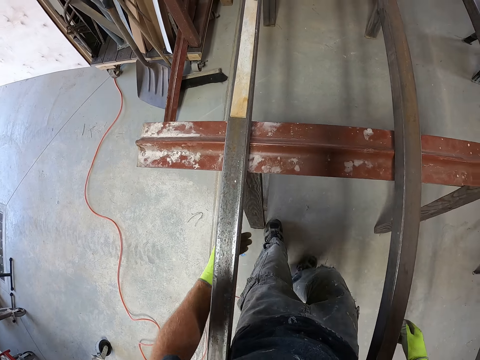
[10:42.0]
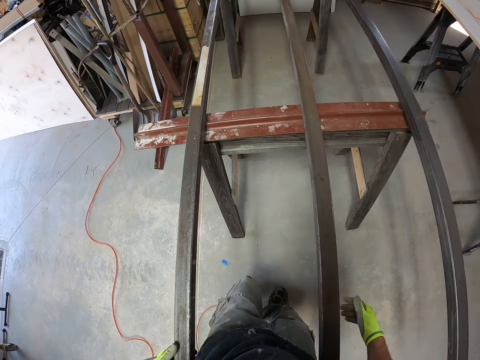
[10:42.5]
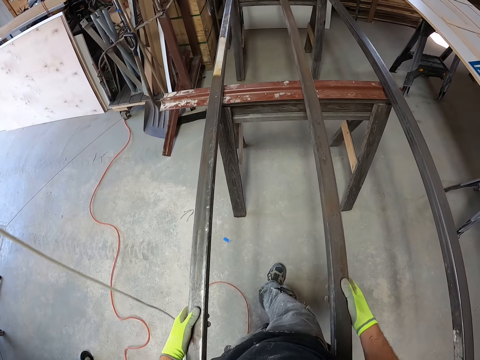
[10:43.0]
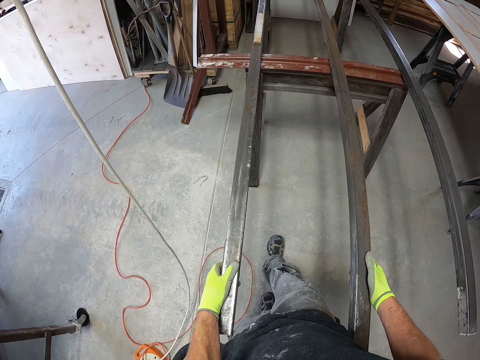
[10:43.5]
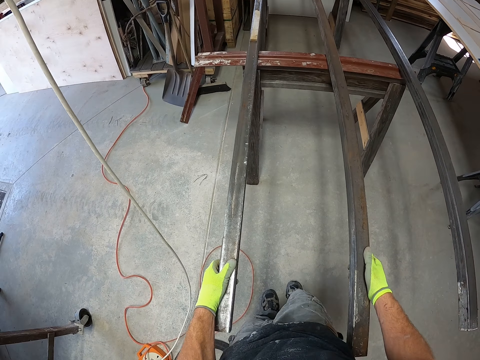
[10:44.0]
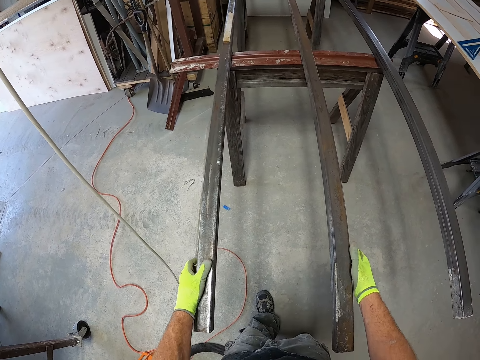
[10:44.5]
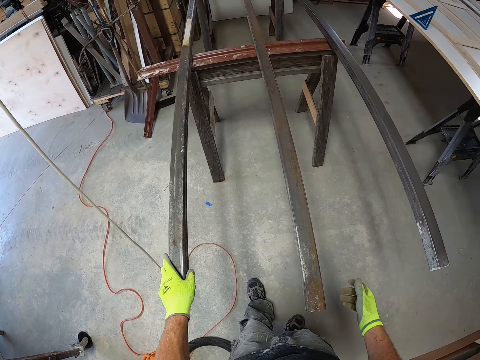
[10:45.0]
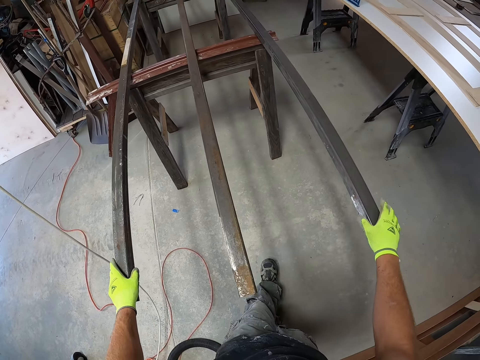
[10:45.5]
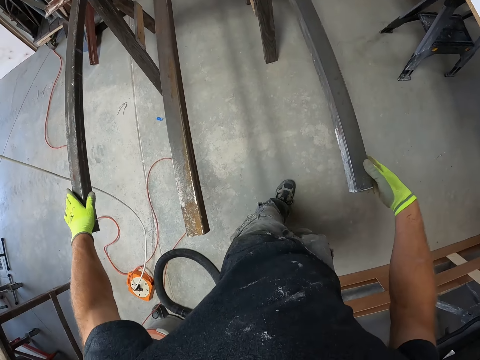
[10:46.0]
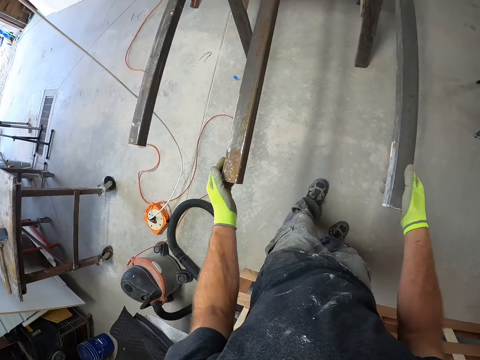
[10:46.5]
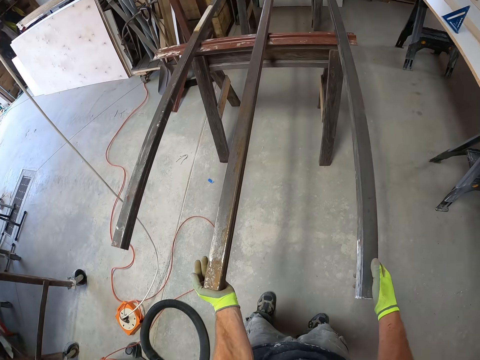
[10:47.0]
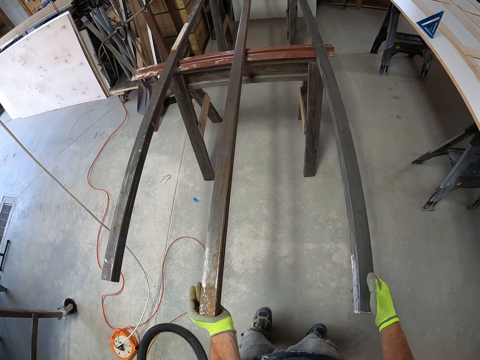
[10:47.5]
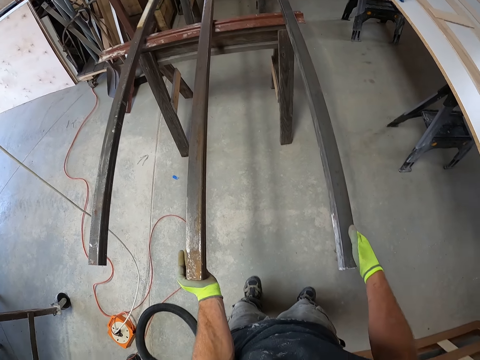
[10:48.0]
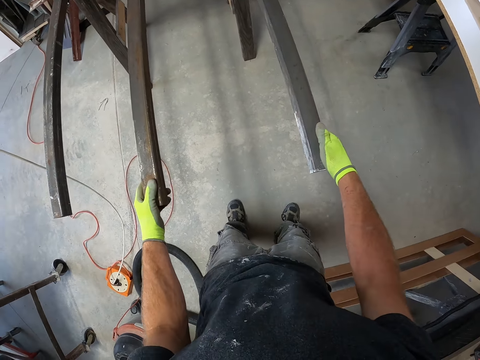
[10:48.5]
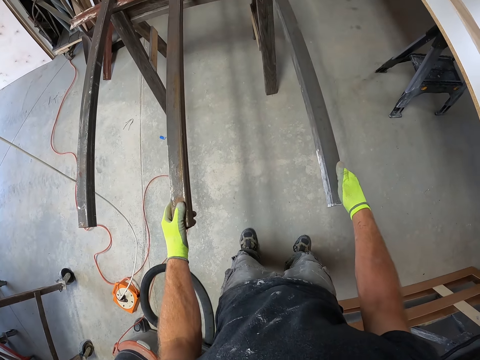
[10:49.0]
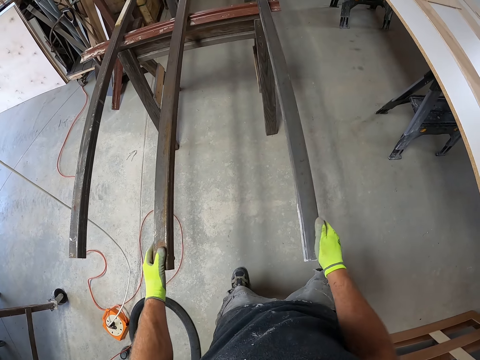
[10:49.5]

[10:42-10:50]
The camera wearer walks backwards along the metal rod. They hold the metal rods. They adjust the iron metal. They push the metal rods.

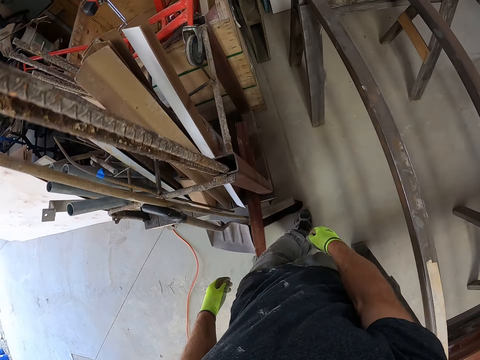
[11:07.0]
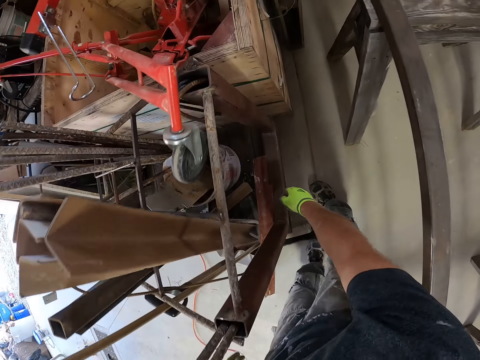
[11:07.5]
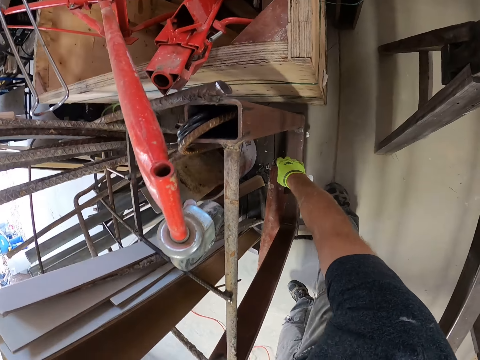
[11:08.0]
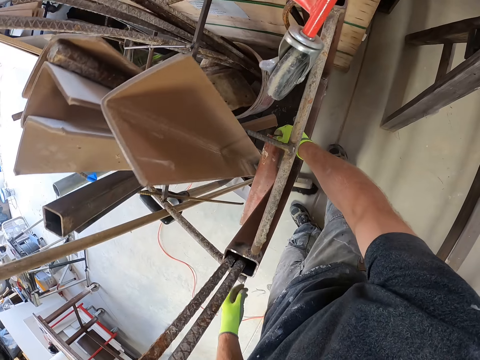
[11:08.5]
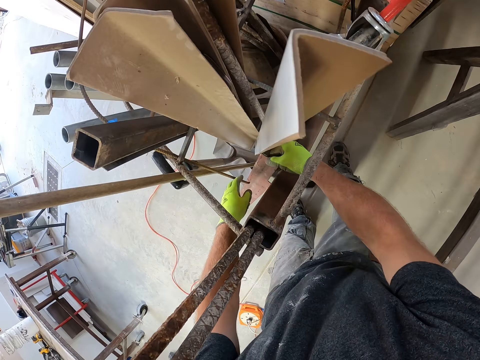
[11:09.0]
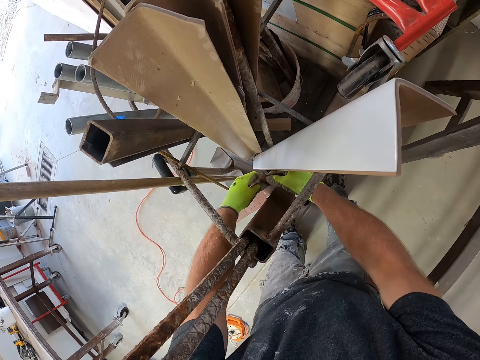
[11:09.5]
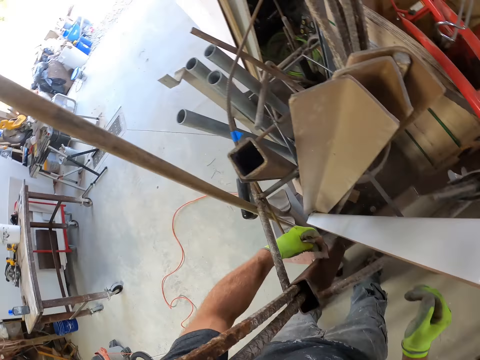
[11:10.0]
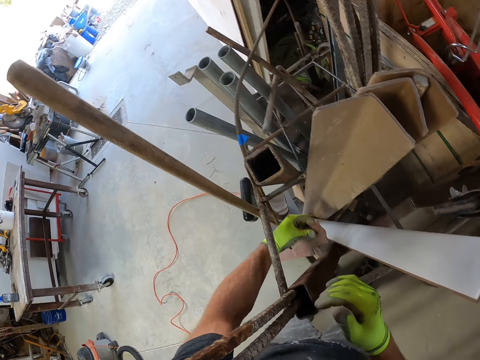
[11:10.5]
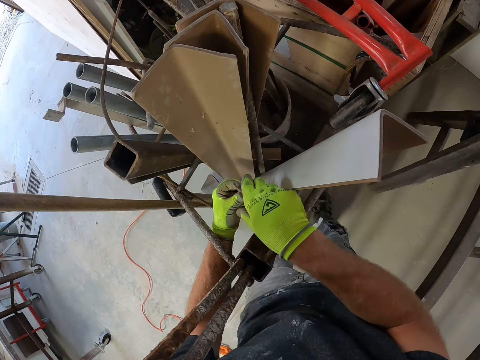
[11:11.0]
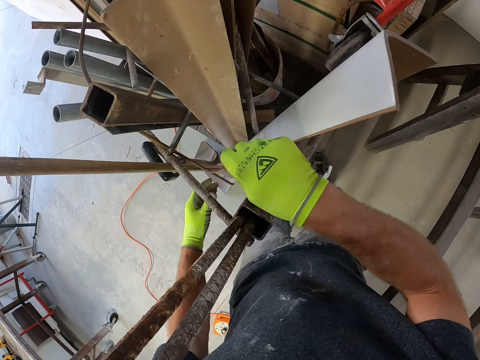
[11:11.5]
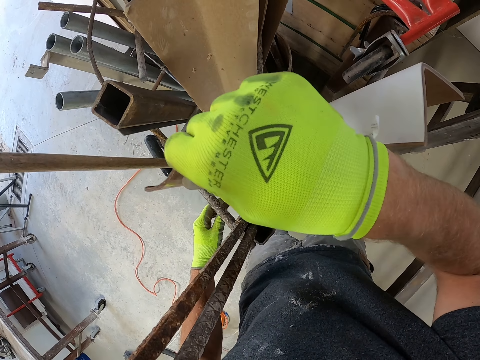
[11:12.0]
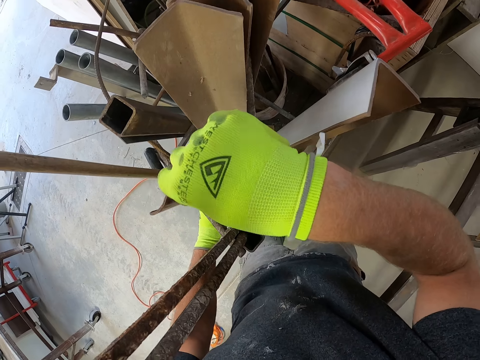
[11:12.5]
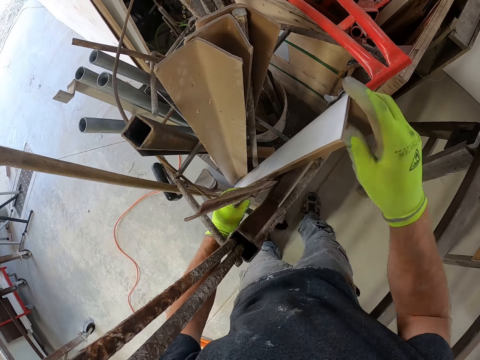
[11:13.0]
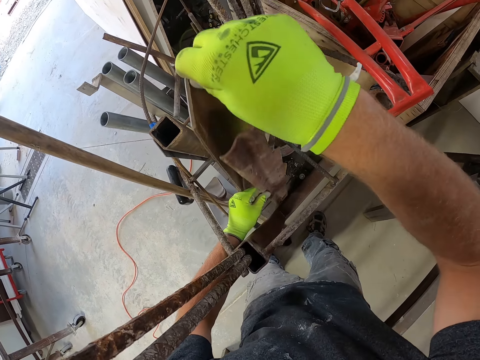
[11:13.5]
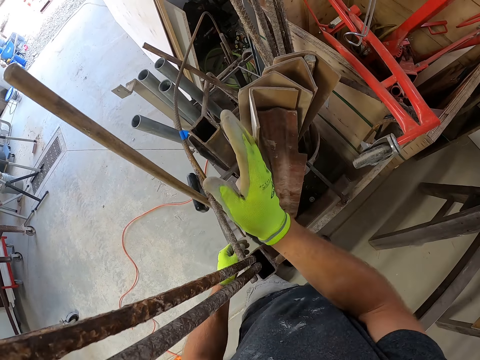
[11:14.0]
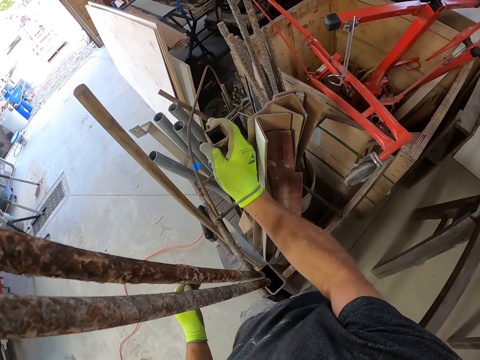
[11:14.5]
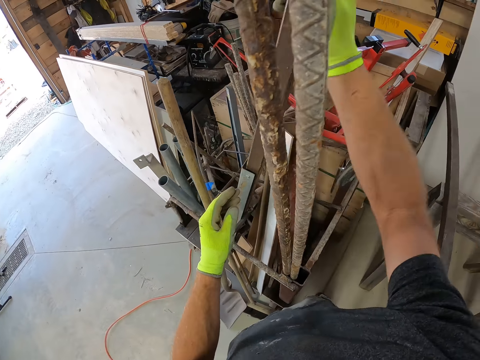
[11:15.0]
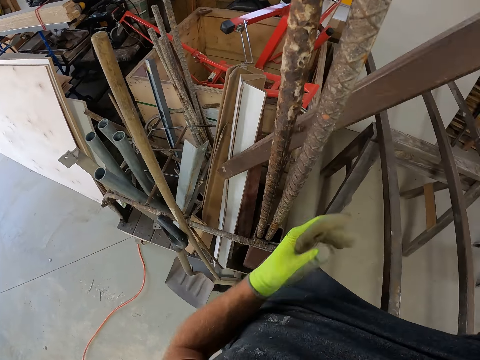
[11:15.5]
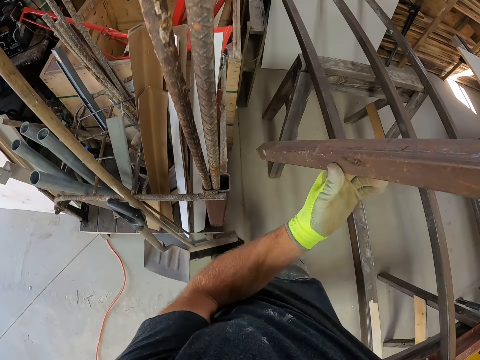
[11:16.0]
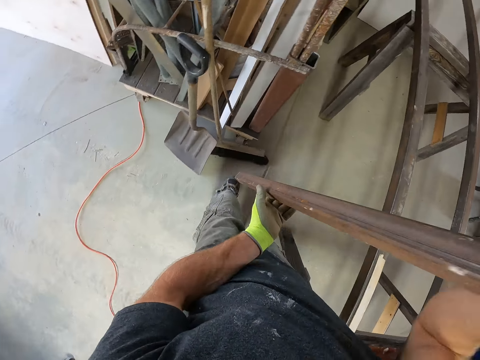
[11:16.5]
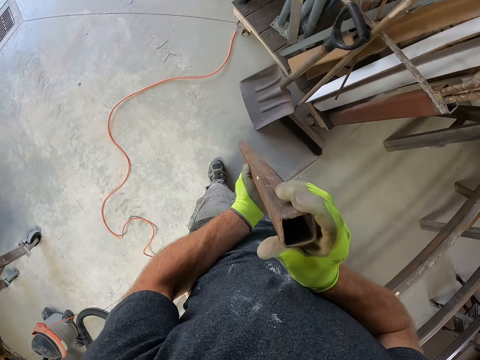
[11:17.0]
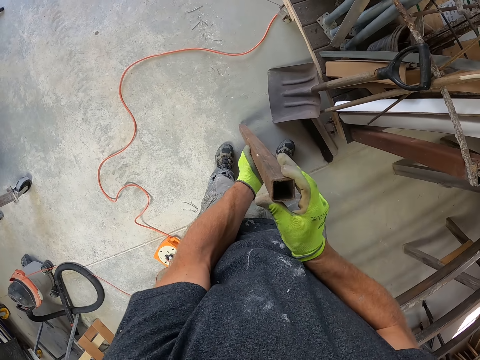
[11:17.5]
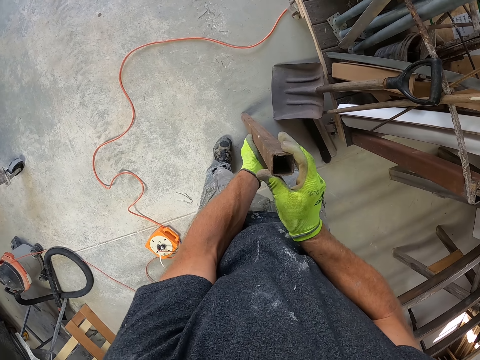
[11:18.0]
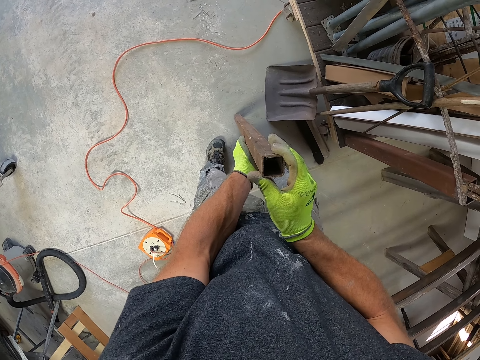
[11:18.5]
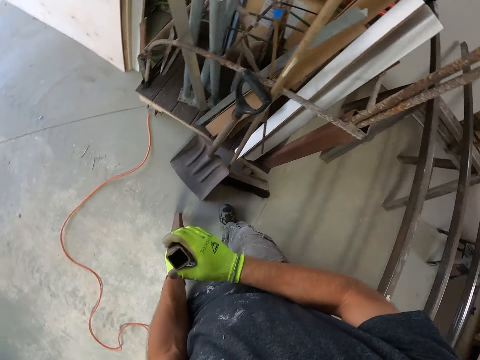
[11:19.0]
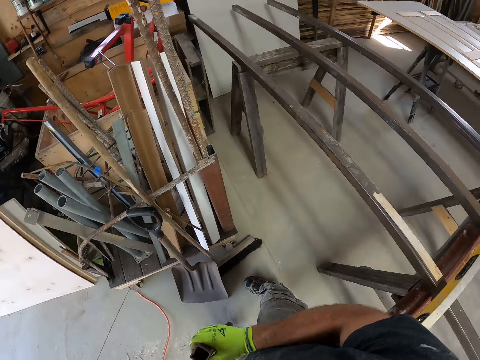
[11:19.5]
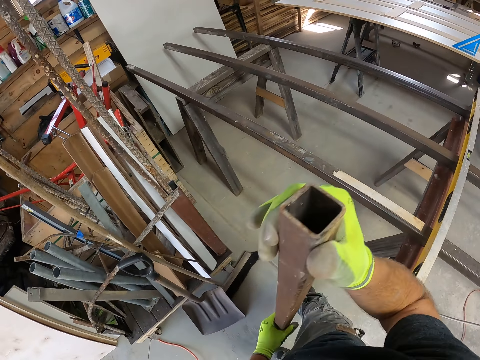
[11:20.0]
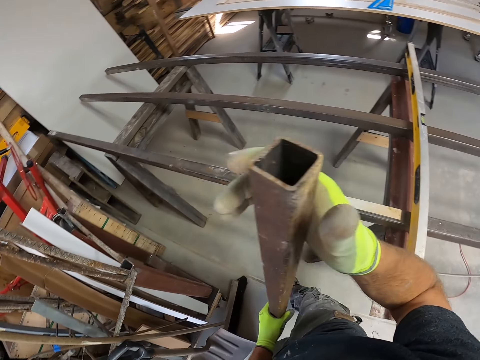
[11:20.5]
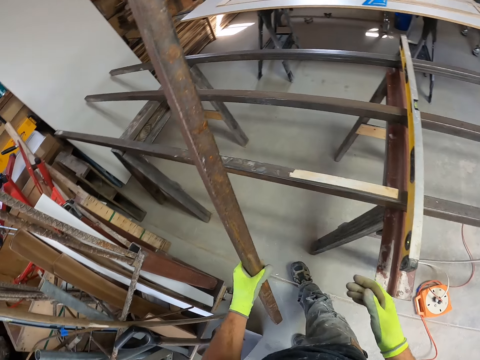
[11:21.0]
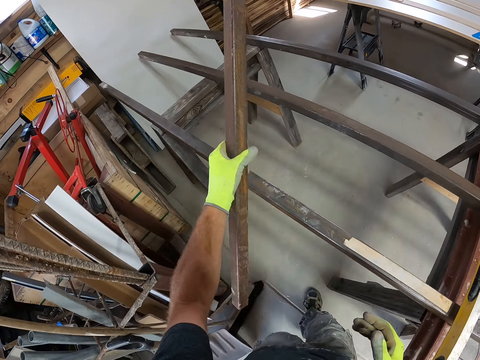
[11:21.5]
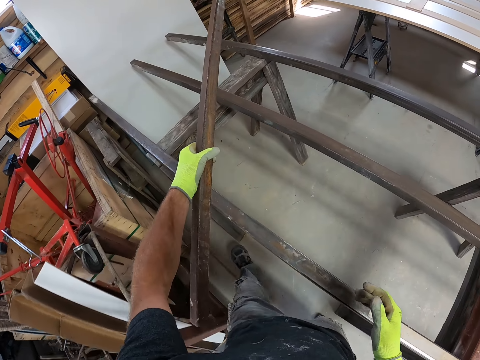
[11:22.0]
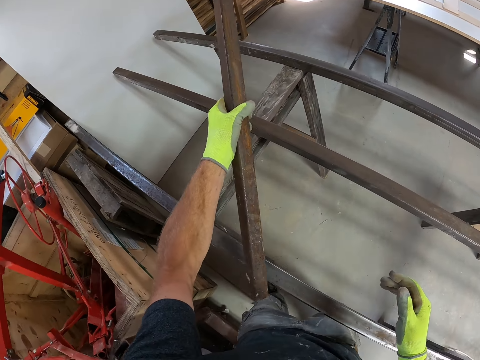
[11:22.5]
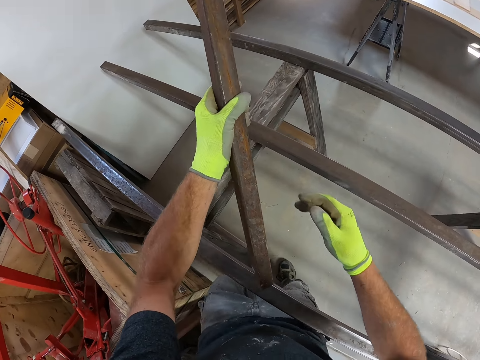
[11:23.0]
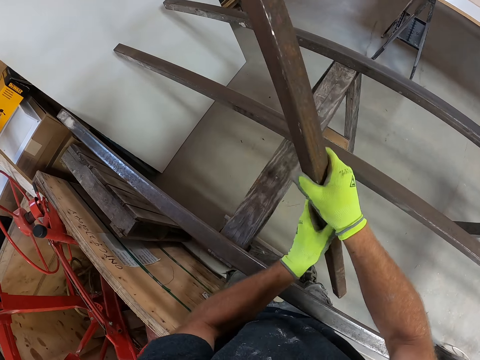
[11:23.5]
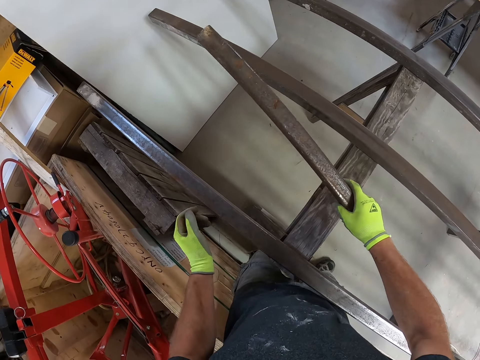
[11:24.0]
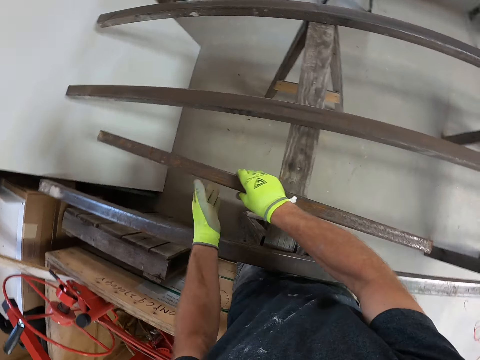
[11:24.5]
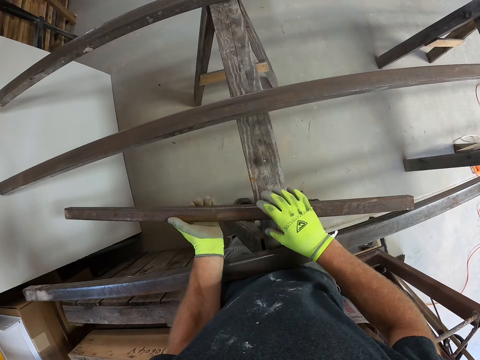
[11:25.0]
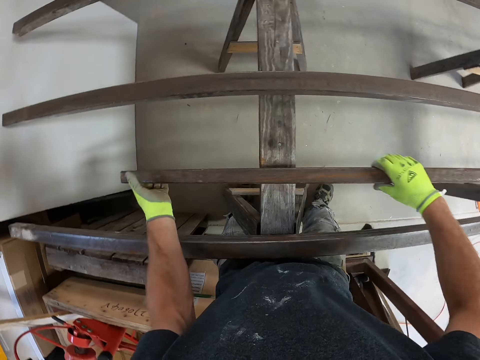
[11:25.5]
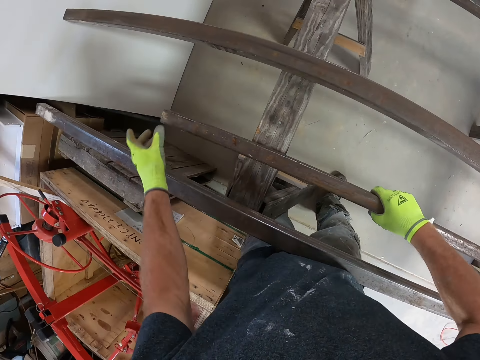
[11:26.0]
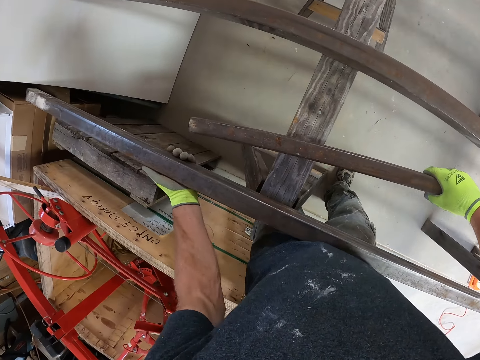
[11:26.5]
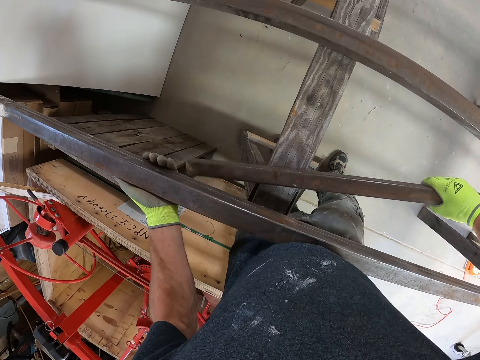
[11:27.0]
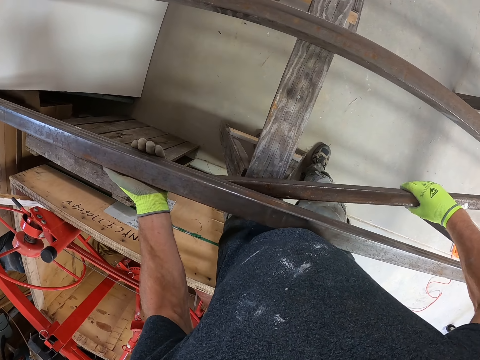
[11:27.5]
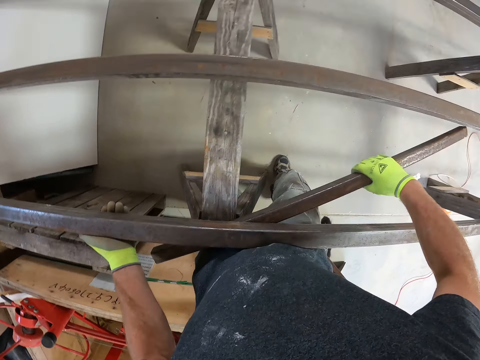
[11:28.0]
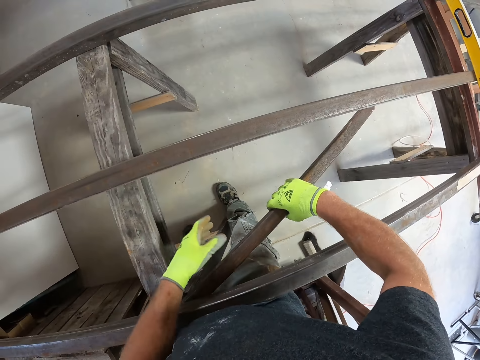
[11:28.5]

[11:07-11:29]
The camera wearer picks up the metal piece. They adjust the zinc metal in the rack. They hold the metal piece with the other hand. They lift the metal piece. They put the metal piece upright. They move the wooden board. They hold the metal. They remove the iron metal from the rack. They lift the metal. They hold the metal with both hands. They drop the iron metal on the ground. They look at the metal. They lift the metal. They carry the iron metal. They hold the metal with one hand. They hold the metal with the other hand. They hold the metal with both hands. They lift the metal. They place the metal under the metal rod.
